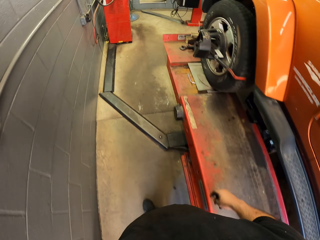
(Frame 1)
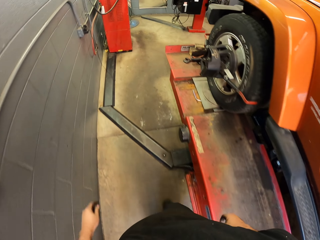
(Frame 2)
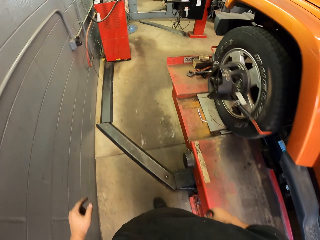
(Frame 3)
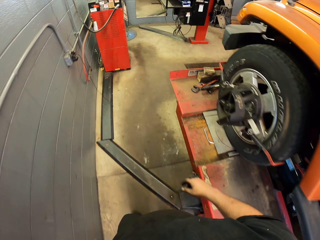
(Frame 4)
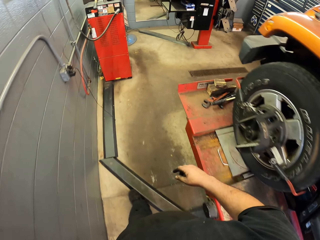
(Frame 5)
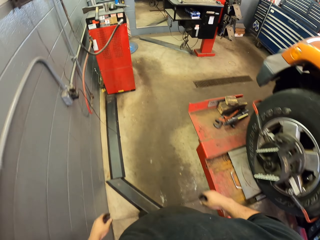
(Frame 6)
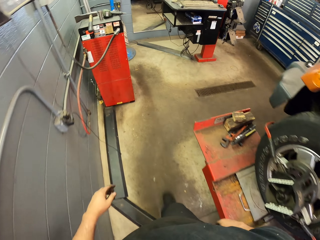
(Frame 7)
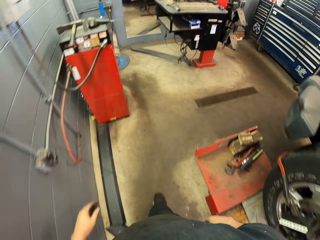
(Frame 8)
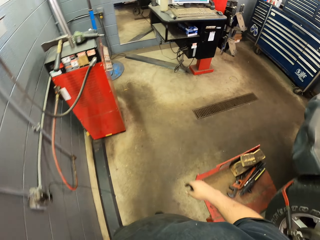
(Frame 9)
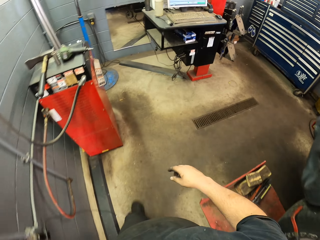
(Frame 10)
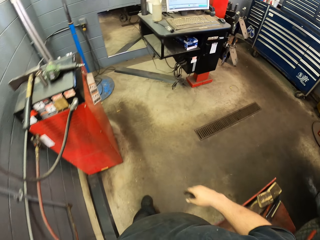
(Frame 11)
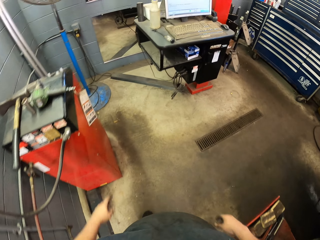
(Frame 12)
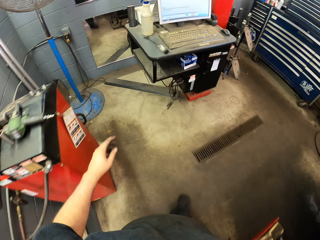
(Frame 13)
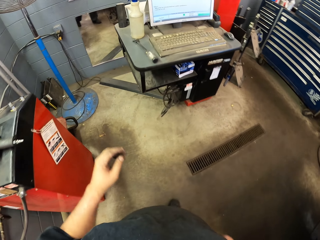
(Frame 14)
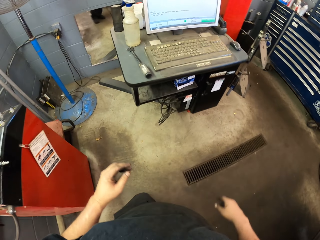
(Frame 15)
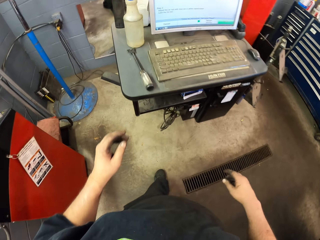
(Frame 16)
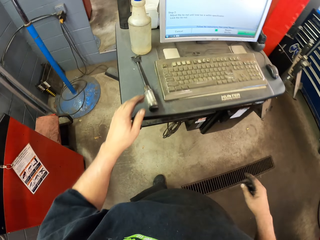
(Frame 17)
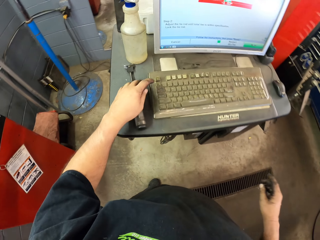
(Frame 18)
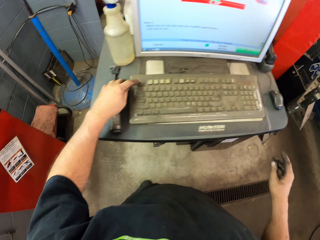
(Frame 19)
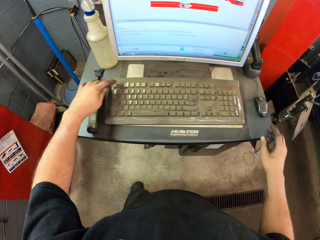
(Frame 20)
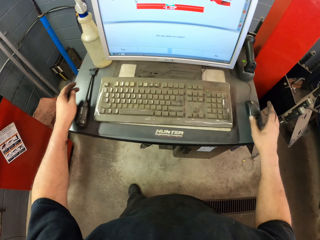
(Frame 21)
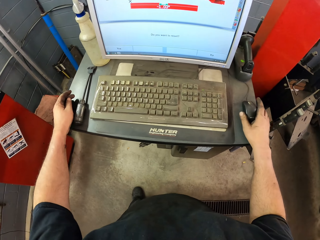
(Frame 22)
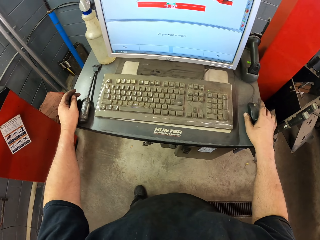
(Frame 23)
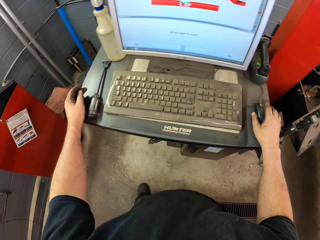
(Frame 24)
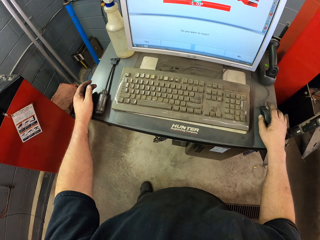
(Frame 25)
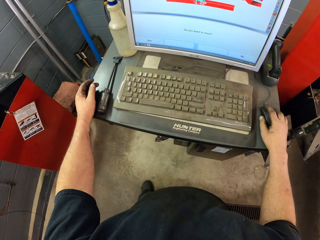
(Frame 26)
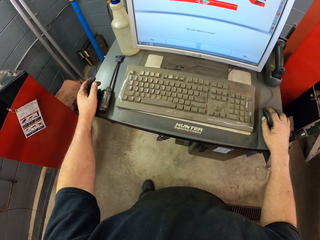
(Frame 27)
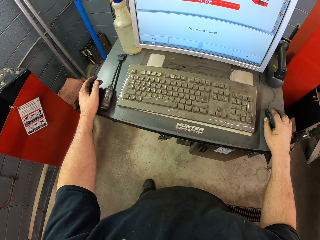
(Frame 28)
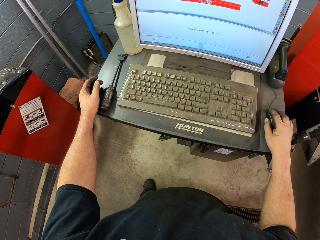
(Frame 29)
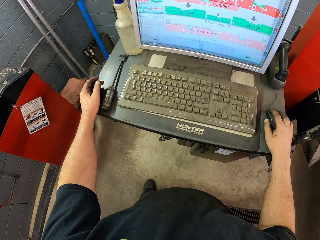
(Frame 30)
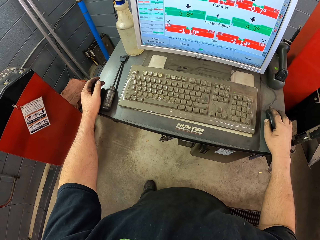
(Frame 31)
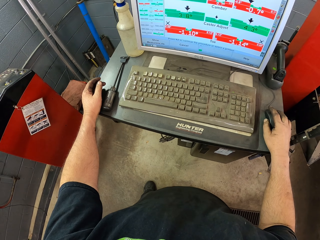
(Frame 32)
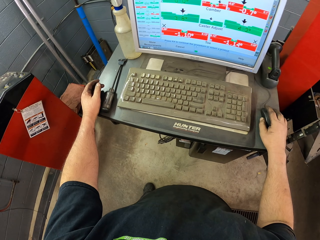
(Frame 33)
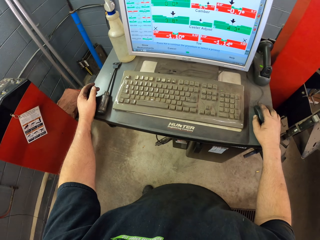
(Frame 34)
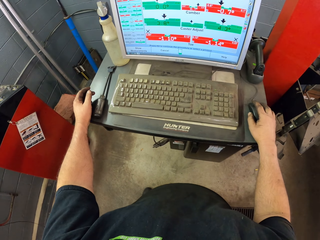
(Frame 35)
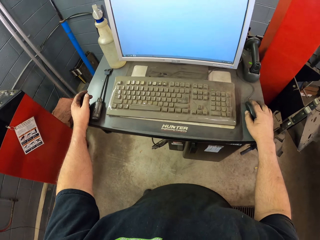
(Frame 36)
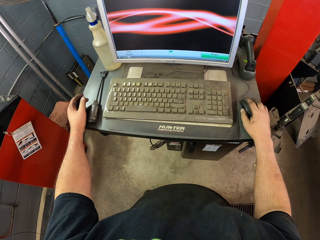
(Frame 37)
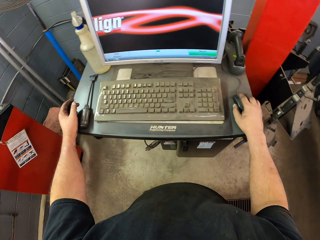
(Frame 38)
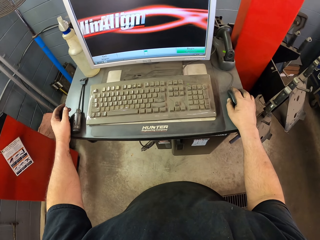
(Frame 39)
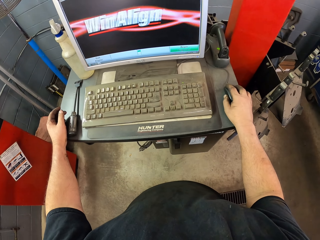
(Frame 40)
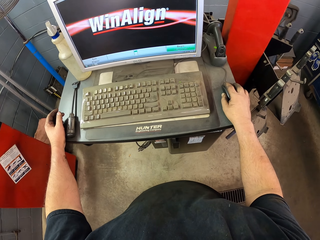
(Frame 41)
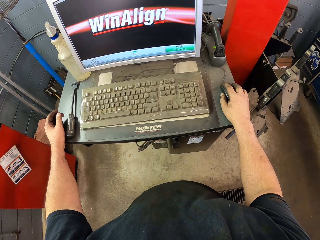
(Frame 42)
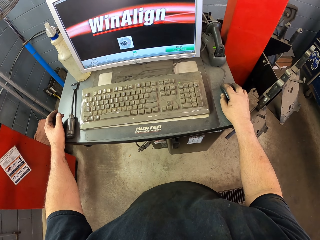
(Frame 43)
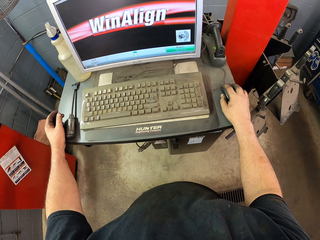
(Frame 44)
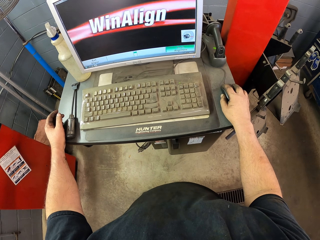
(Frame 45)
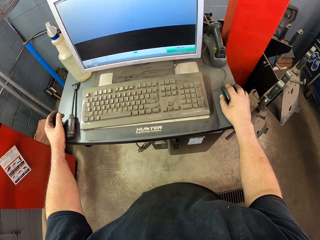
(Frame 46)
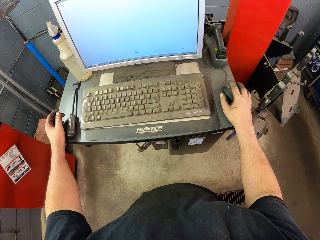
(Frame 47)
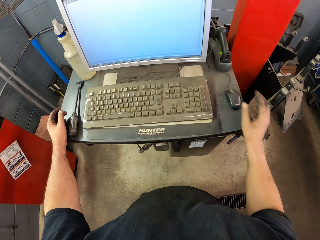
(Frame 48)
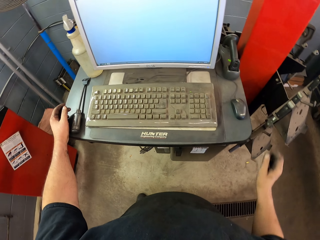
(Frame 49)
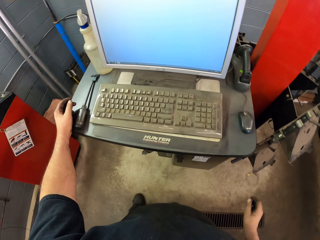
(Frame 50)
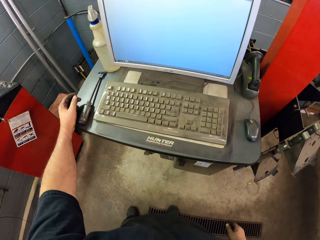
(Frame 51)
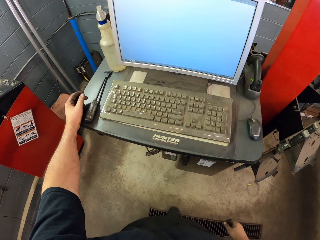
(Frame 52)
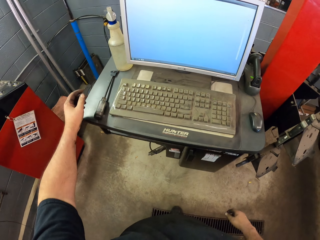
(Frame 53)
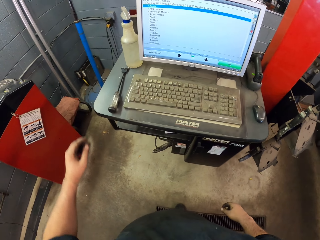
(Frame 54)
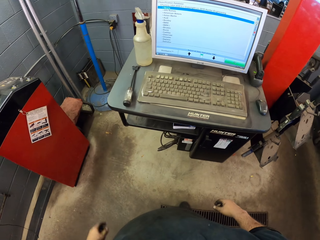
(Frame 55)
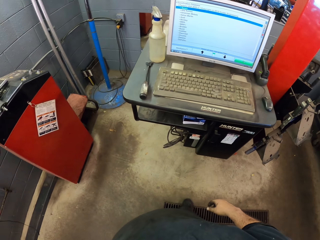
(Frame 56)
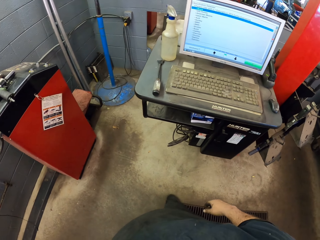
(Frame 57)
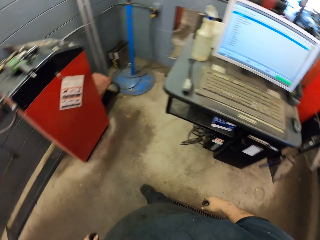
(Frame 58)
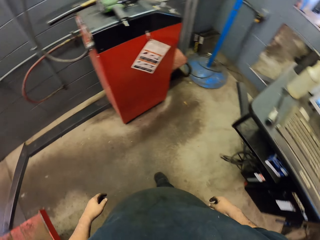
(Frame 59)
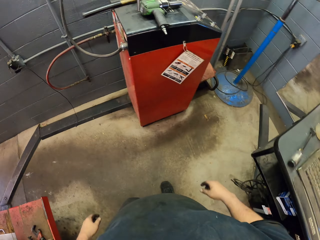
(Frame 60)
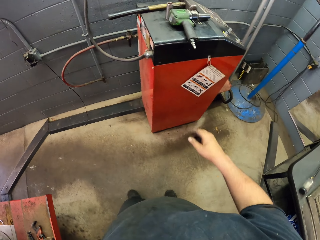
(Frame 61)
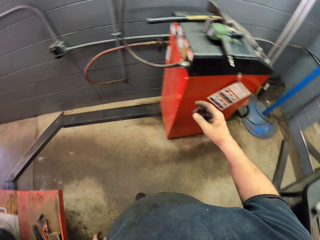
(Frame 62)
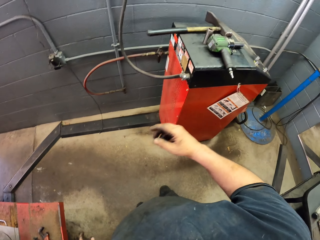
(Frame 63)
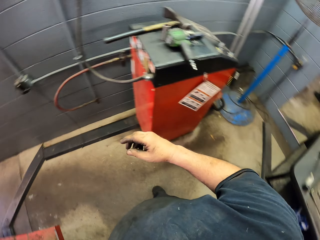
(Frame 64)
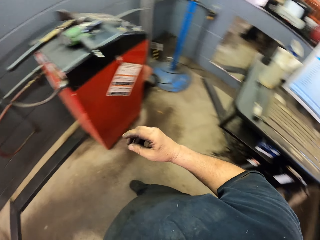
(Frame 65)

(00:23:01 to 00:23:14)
The camera wearer presses the keyboard. They press a mouse of a computer. They scroll the computer. They leave the computer. They put the hand down. They move around the garage. They turn around.

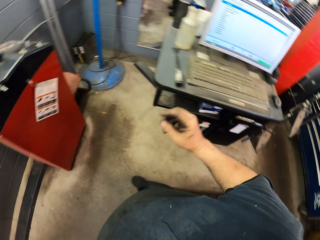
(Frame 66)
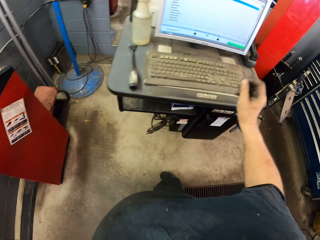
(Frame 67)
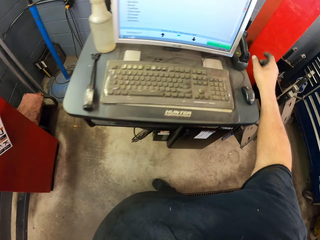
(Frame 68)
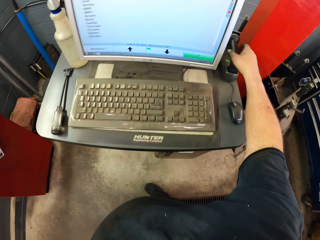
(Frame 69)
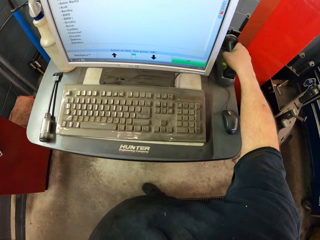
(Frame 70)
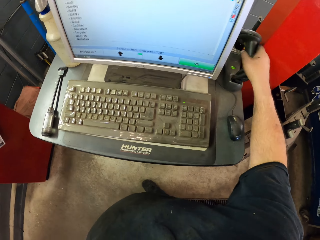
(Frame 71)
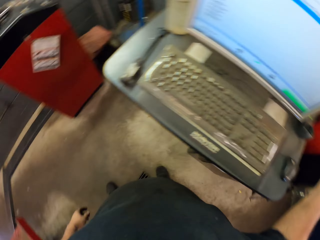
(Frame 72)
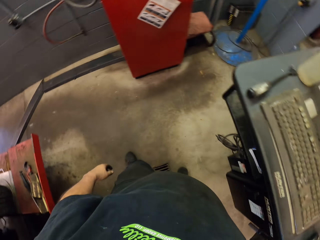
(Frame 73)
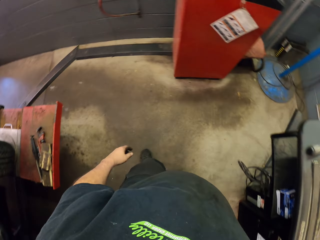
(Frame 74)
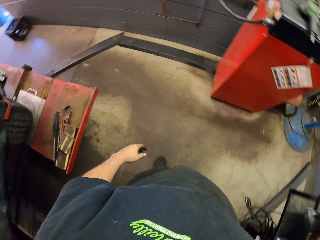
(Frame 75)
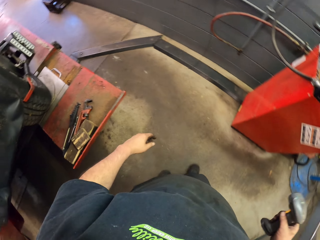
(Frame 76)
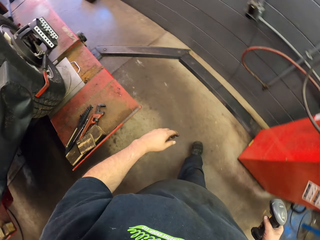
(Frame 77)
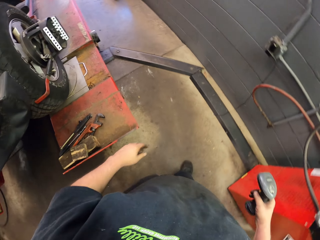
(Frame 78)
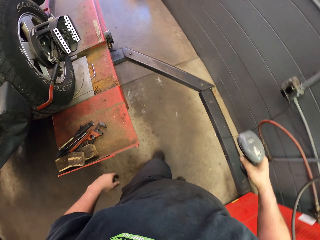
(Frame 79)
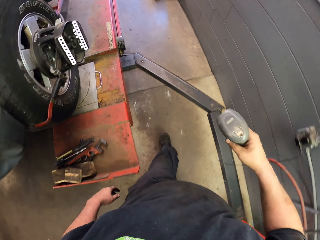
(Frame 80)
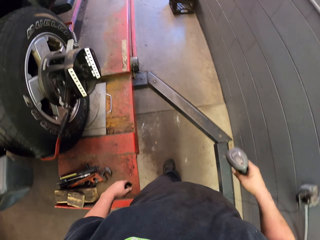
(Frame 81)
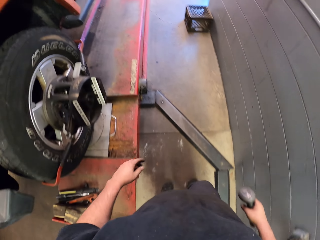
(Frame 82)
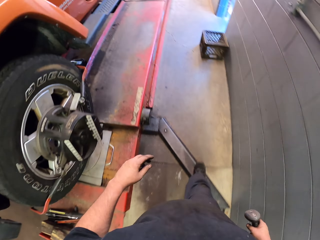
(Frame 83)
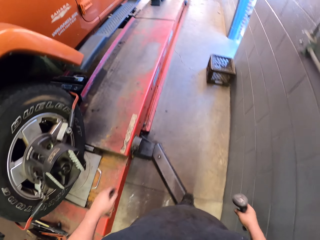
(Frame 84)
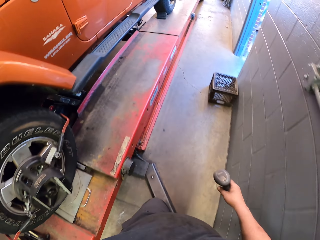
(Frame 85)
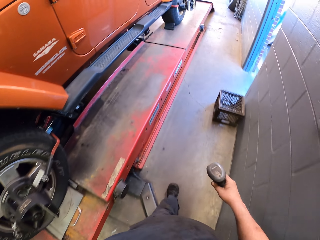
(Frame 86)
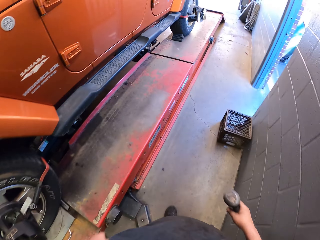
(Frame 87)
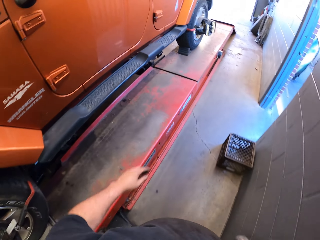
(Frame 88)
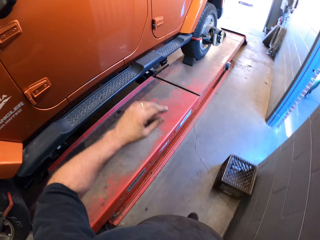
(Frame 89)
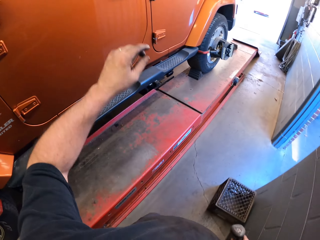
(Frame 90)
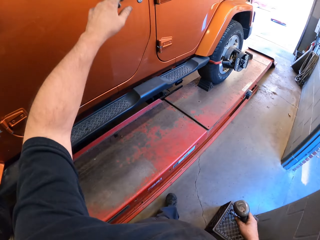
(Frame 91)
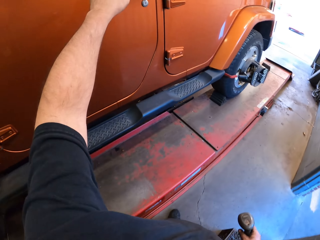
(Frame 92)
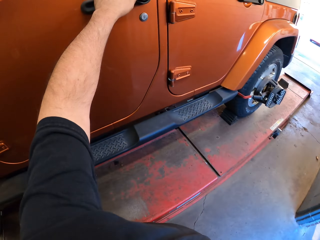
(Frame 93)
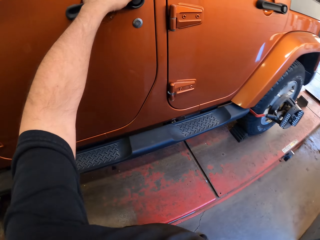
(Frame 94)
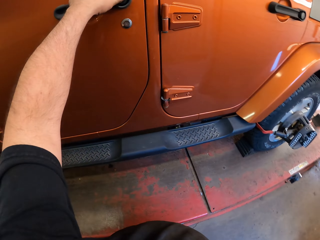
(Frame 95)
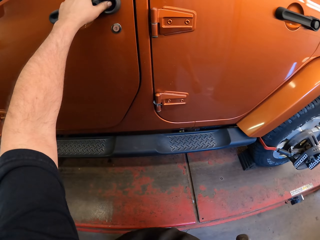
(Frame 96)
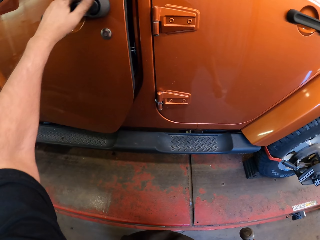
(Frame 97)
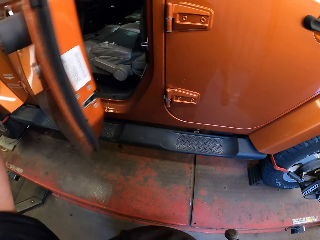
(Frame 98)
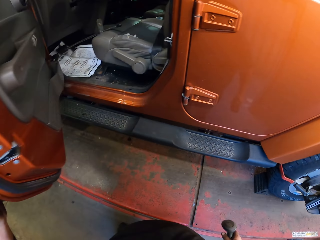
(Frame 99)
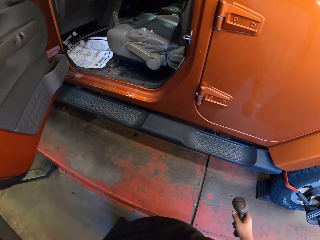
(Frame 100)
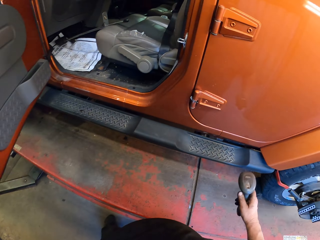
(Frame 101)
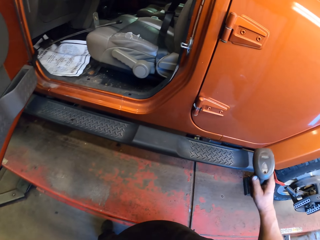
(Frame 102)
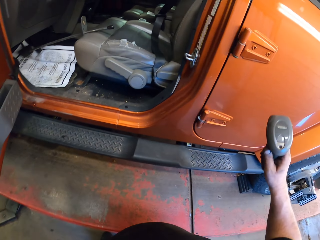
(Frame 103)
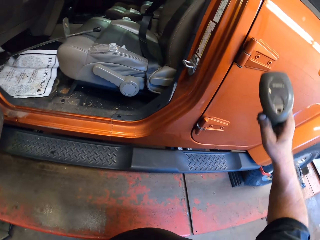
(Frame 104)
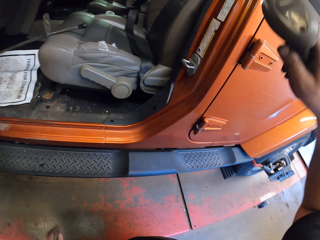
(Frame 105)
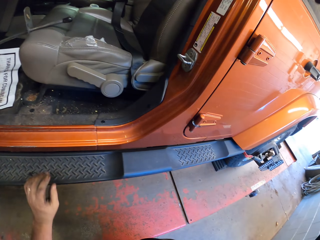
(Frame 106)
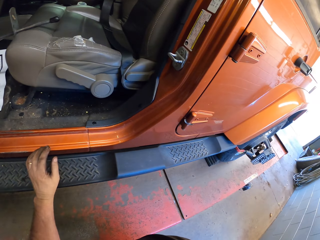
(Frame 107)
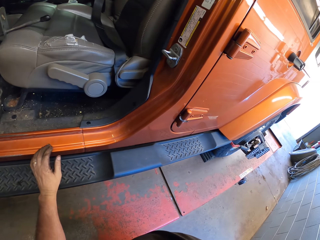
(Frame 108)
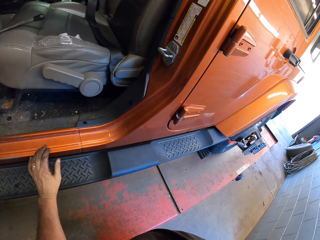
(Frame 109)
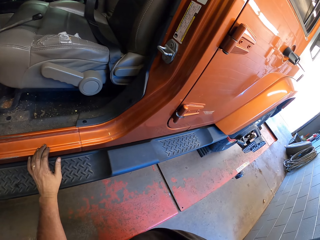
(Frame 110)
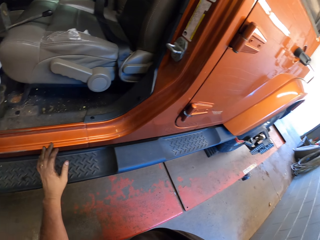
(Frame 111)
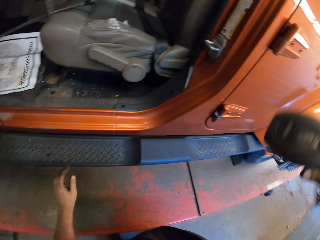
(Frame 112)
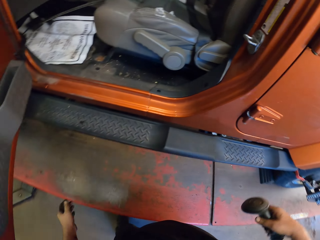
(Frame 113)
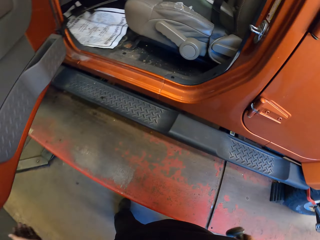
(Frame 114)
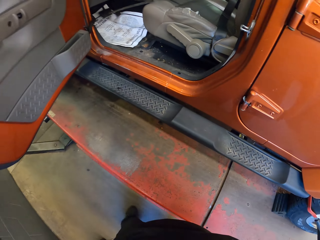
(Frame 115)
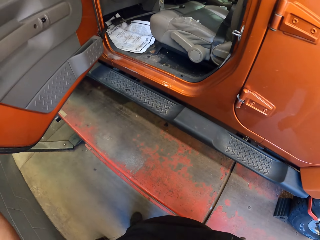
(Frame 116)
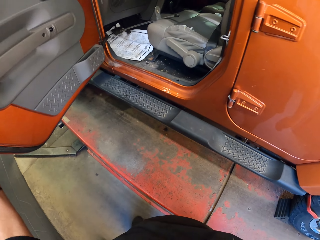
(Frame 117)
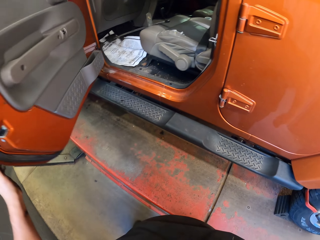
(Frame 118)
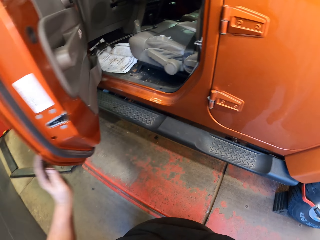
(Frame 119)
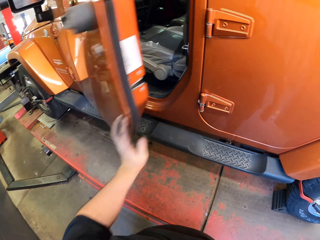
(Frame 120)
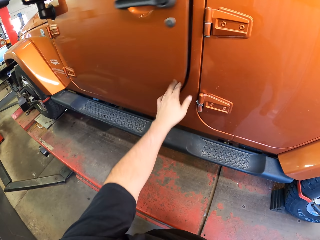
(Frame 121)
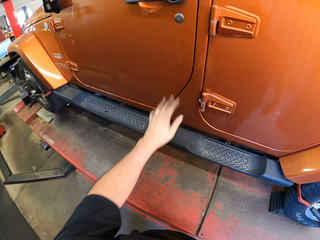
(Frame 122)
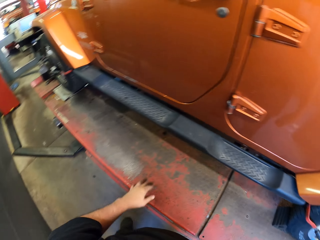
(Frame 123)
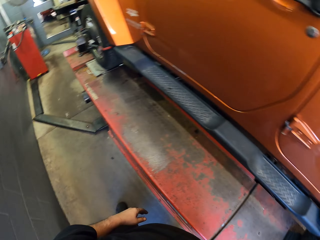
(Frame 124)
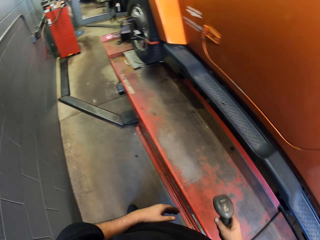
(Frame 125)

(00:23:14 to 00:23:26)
The camera wearer takes the forehead thermometer or electric tool. They walk with the tool at hand. They open the car door. They lift up the hand. They measure the car with the tool. They close the car door.
